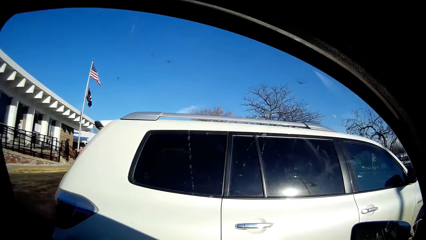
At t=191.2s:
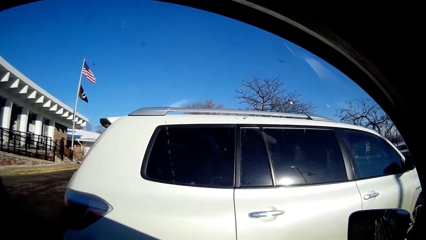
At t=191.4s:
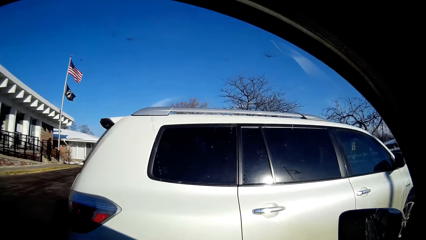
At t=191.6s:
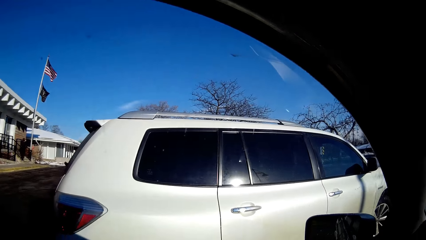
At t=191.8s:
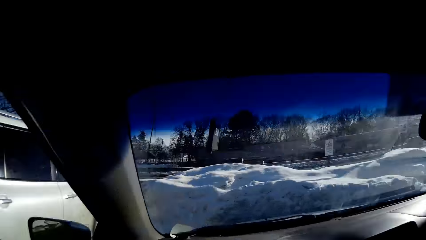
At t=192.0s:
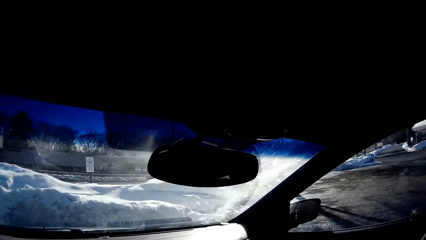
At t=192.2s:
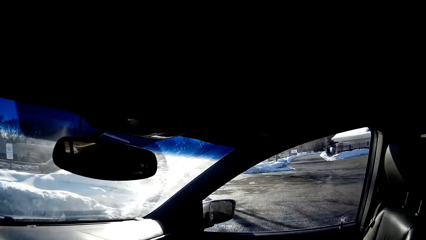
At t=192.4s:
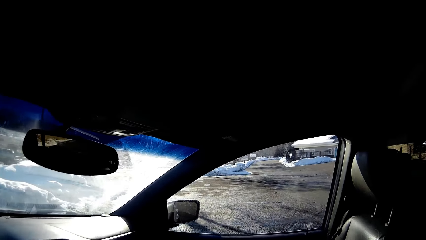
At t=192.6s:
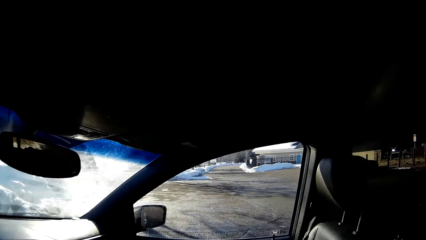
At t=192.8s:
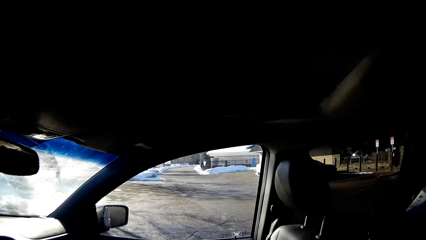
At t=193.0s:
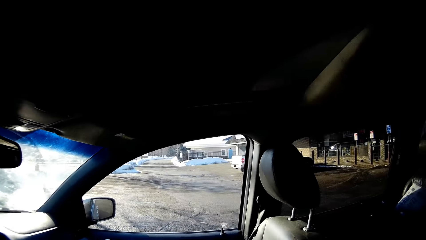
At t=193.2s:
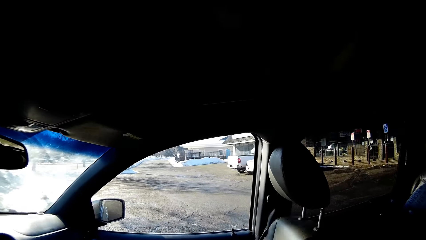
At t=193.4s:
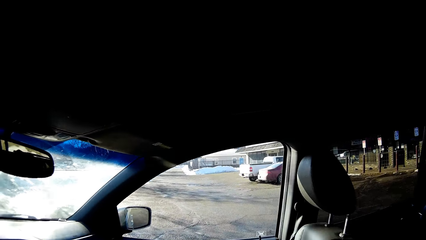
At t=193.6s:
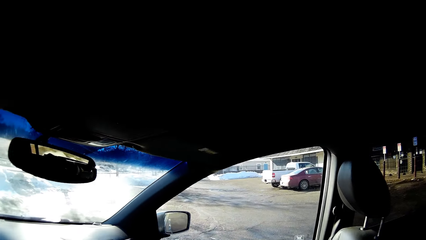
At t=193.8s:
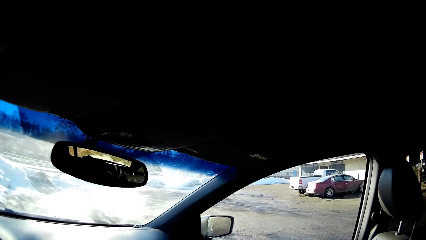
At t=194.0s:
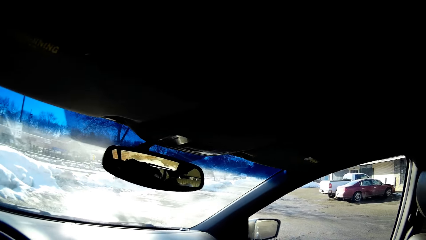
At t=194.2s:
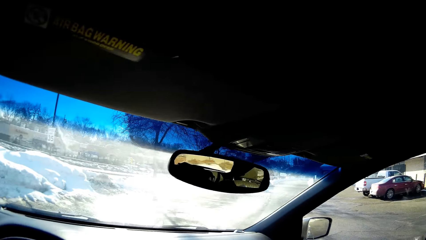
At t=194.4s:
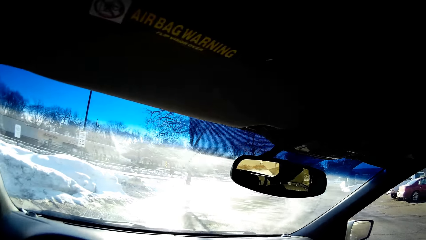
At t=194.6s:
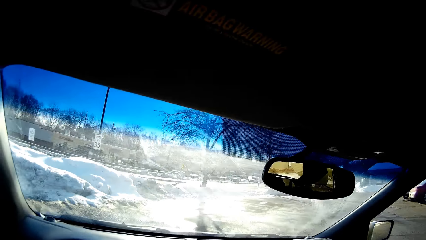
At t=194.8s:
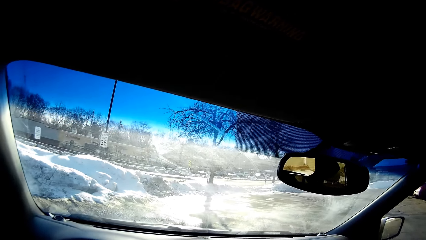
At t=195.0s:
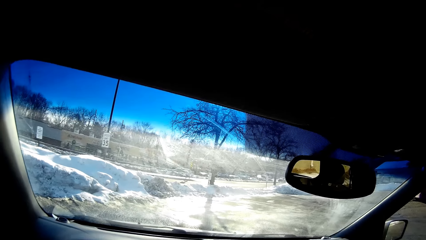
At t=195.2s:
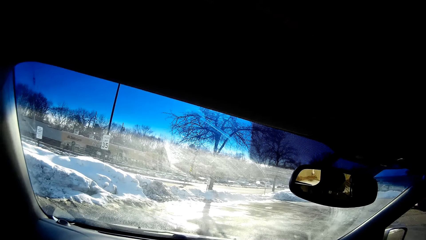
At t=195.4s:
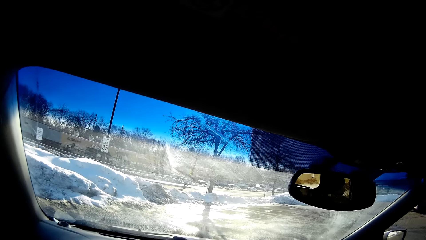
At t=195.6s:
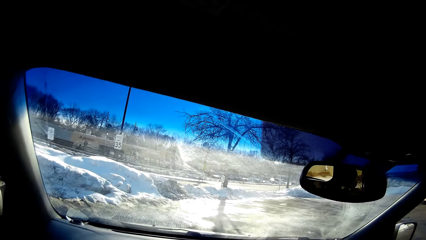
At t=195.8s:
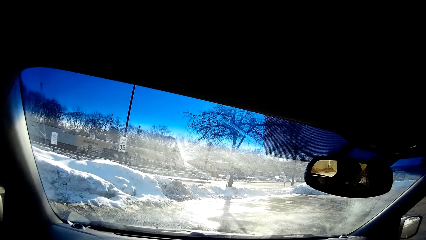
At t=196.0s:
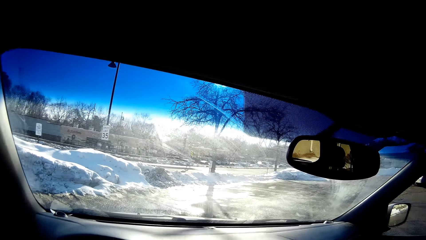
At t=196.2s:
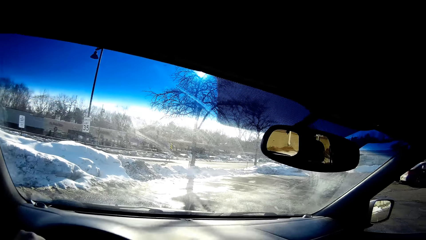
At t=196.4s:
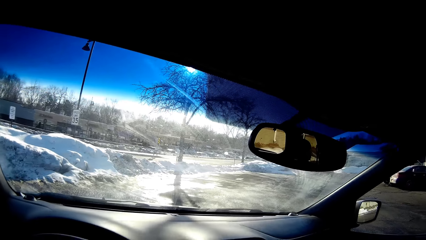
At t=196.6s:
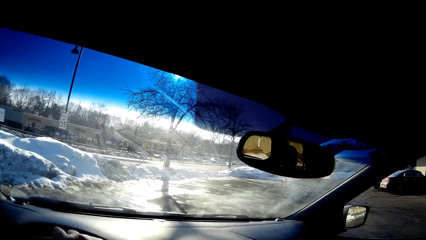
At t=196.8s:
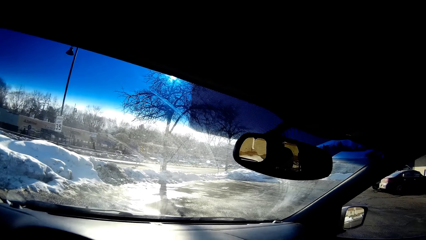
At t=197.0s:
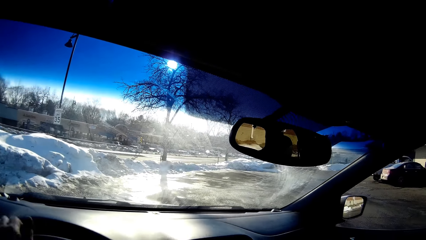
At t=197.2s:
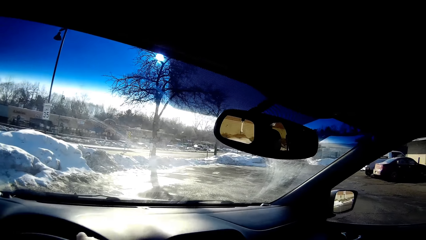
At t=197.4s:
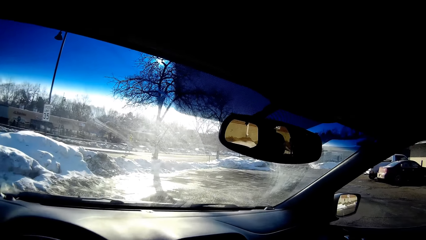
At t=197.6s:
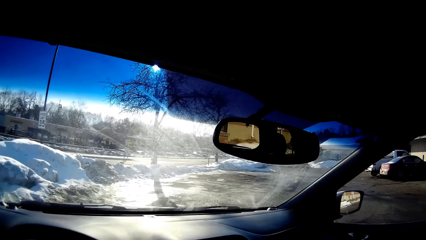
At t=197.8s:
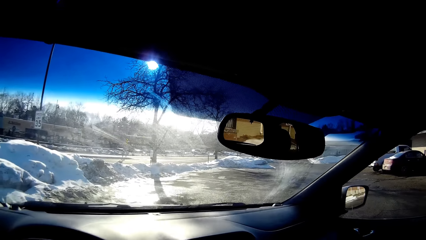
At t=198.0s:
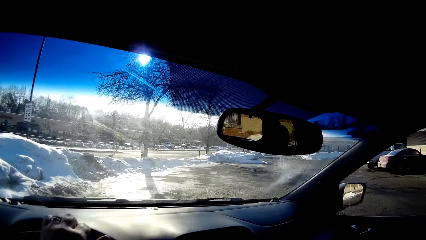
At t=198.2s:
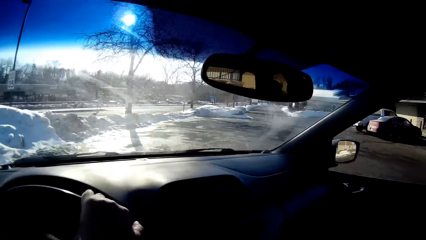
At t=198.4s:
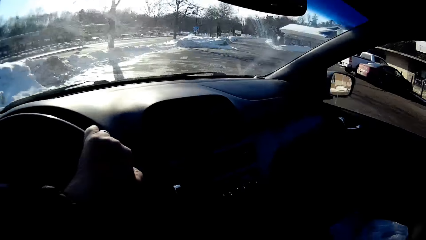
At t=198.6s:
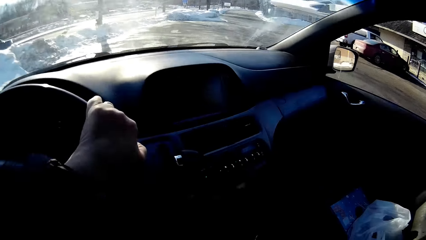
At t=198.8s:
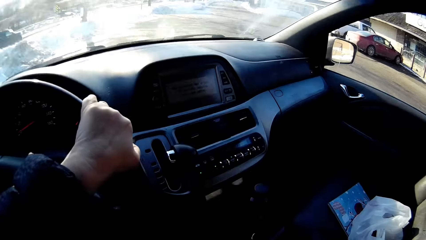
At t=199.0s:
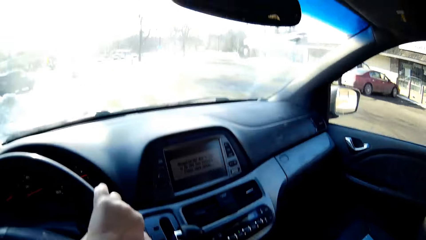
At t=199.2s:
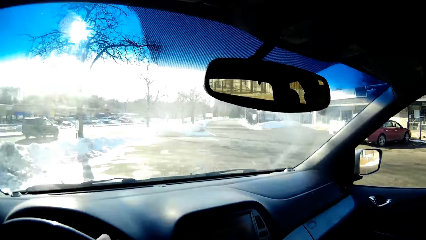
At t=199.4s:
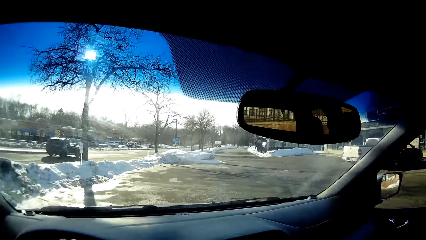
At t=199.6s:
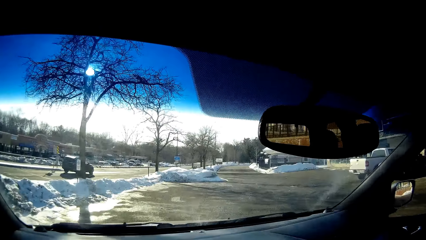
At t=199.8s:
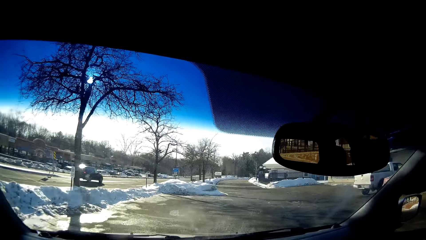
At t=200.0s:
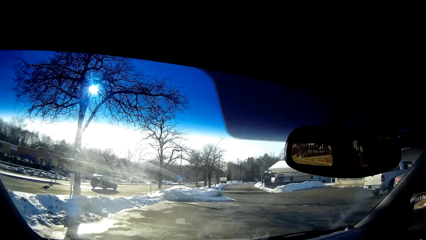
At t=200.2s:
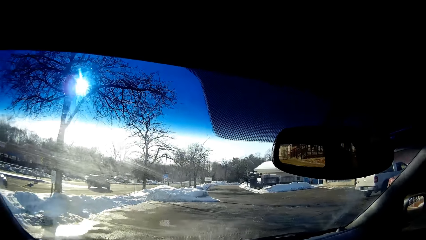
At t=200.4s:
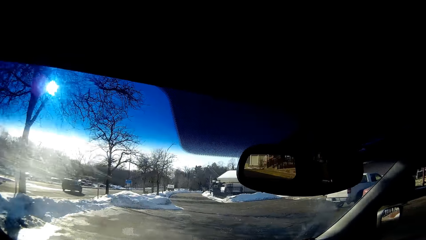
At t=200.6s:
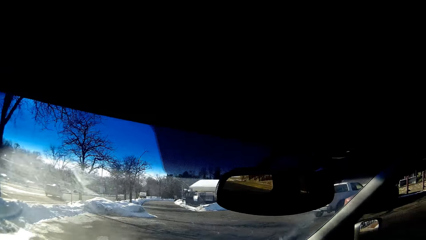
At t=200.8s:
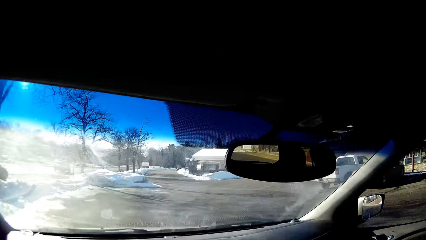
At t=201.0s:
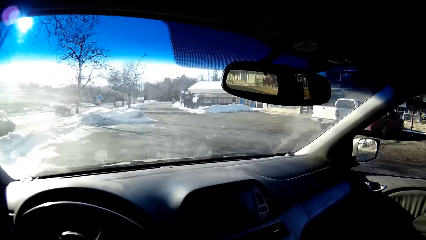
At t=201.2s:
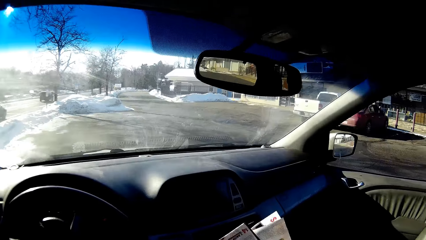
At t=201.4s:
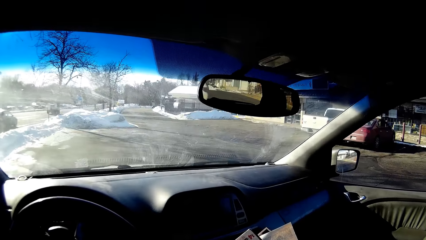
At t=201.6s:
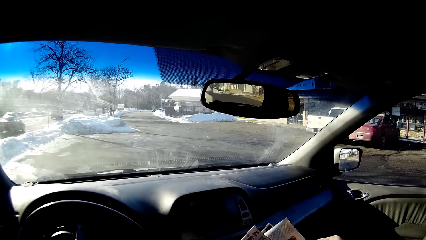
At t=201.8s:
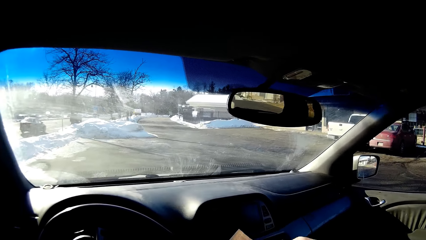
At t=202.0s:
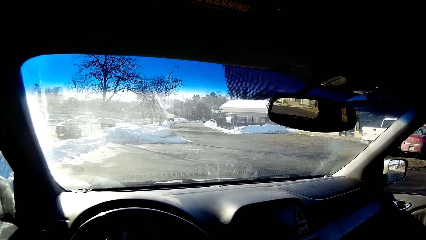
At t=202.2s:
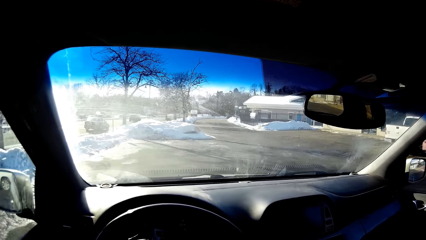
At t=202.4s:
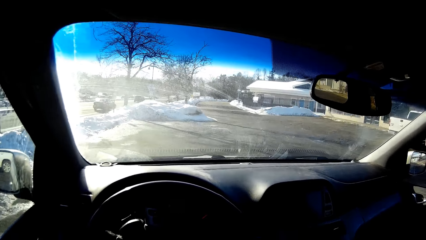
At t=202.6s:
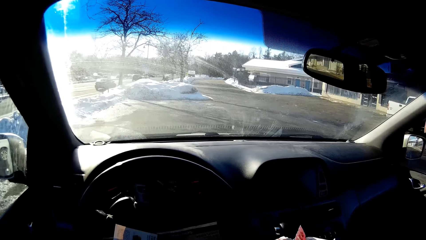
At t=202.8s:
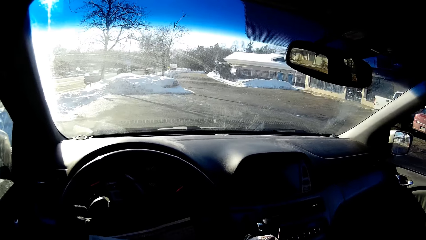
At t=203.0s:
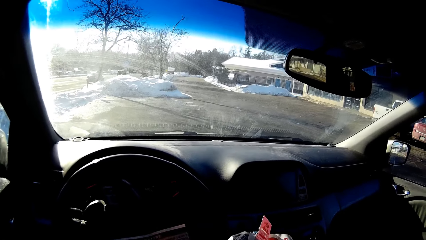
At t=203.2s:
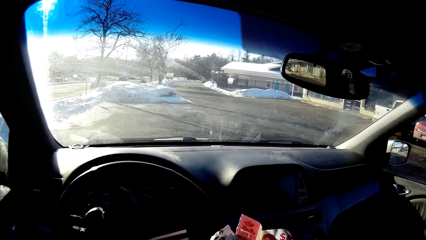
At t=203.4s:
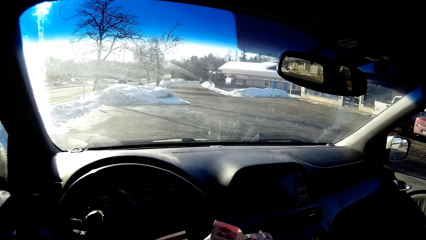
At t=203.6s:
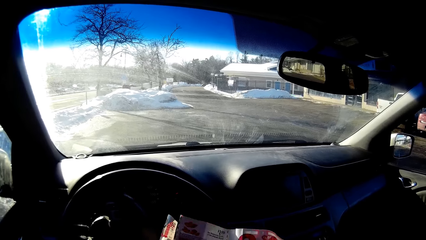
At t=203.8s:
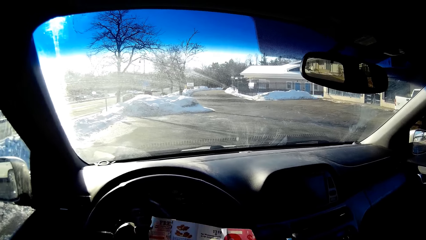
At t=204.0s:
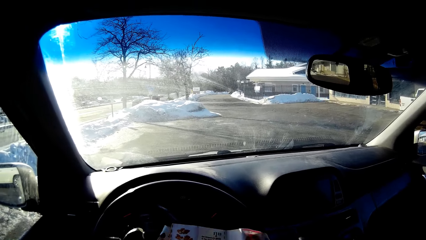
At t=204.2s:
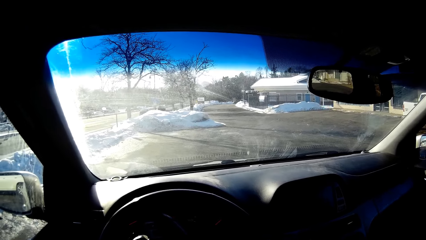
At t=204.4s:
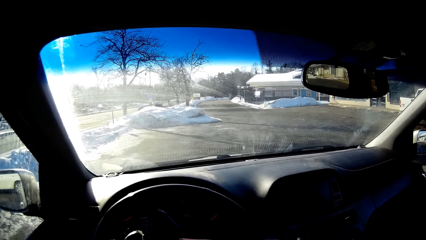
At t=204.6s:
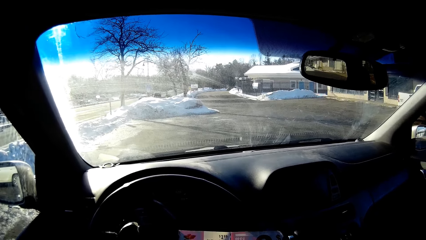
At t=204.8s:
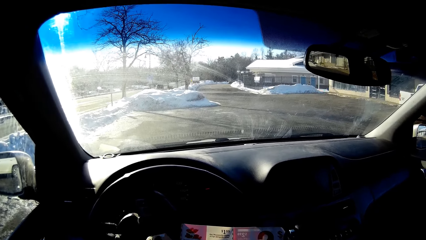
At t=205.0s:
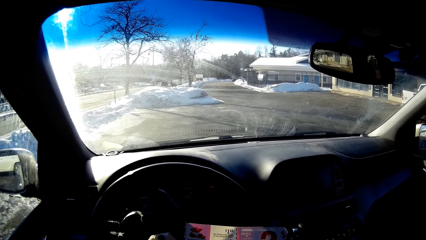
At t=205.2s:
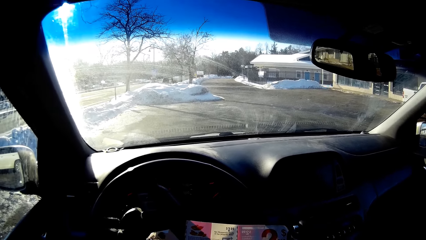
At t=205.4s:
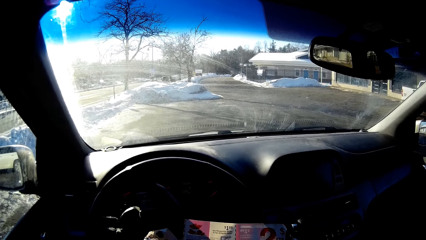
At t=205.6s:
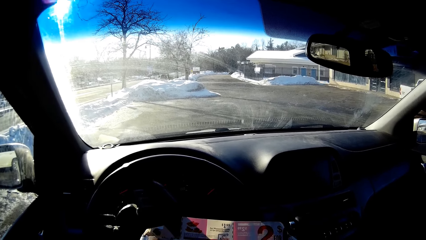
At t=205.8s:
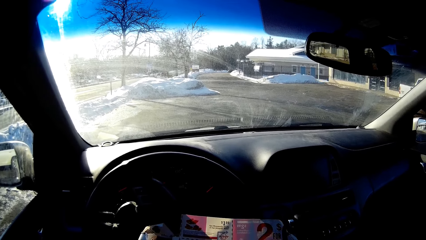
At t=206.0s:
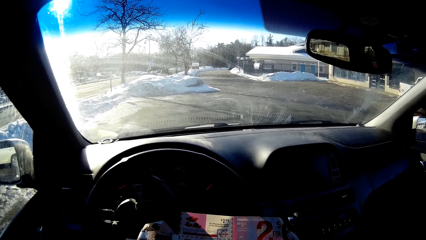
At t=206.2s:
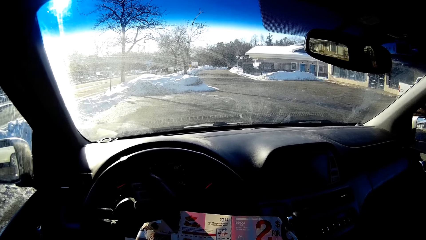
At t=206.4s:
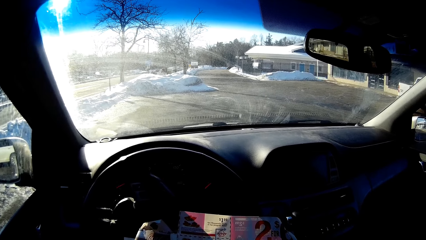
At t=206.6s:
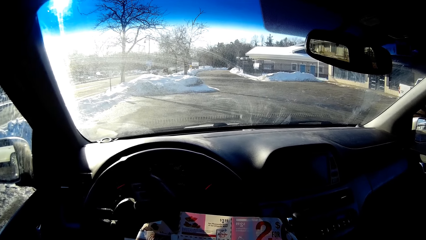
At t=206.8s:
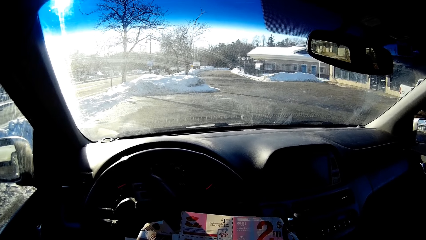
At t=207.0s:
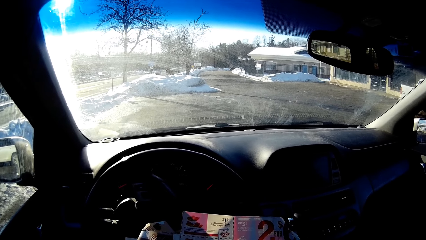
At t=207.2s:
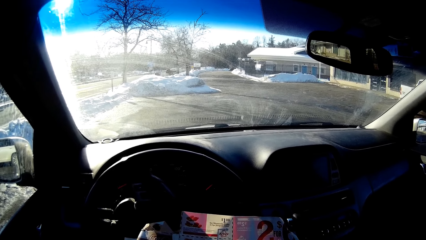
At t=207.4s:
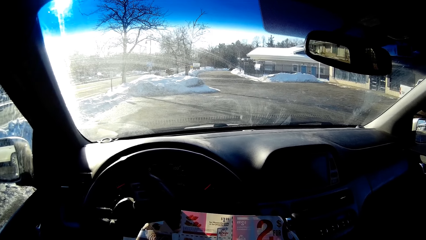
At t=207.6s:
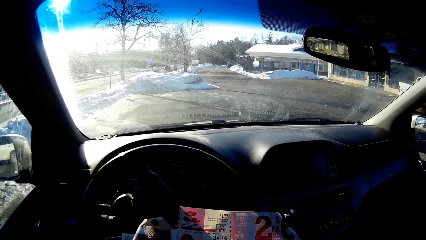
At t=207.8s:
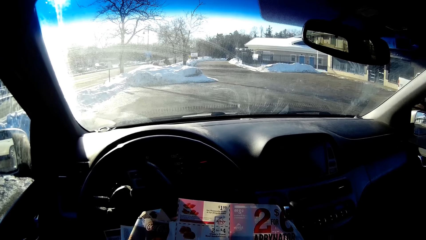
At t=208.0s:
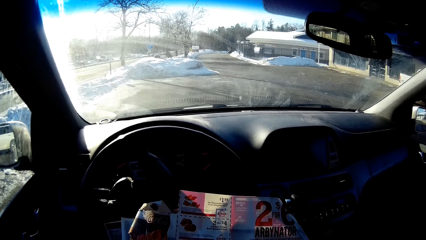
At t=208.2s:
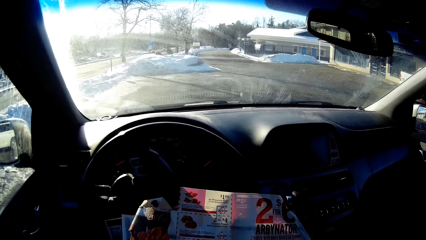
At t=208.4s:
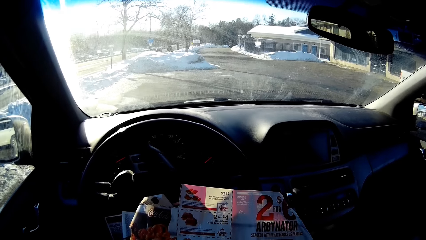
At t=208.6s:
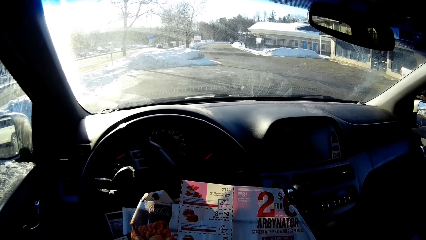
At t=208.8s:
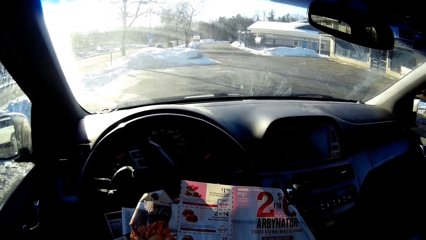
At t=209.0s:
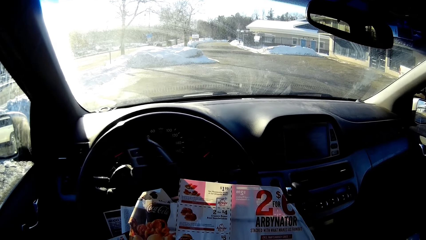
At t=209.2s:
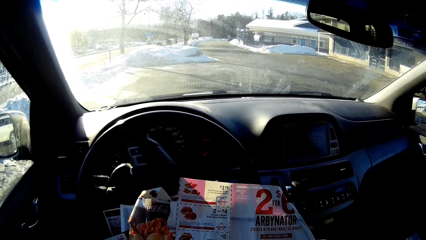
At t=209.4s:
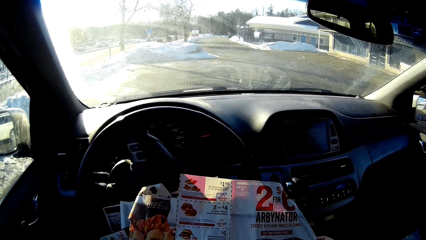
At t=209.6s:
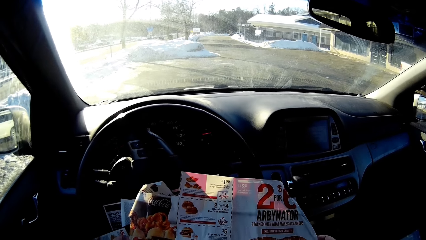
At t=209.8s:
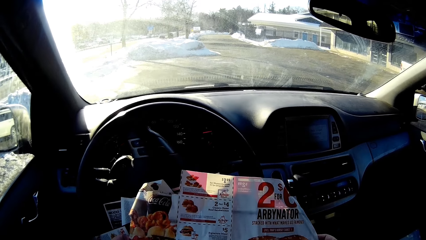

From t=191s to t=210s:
The camera wearer drives the car. She stops the car. She stretches the papers in her hands.
